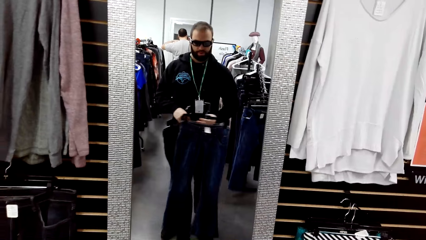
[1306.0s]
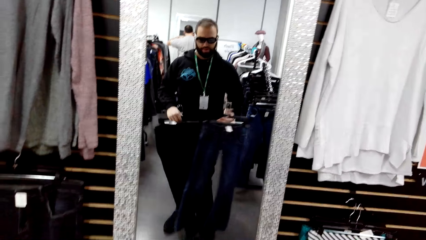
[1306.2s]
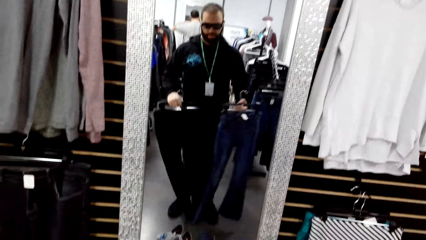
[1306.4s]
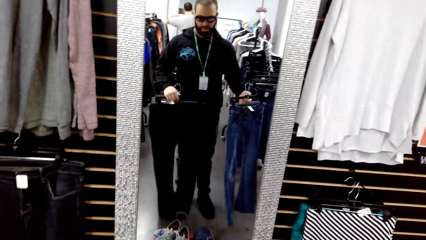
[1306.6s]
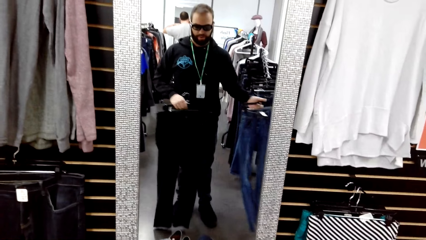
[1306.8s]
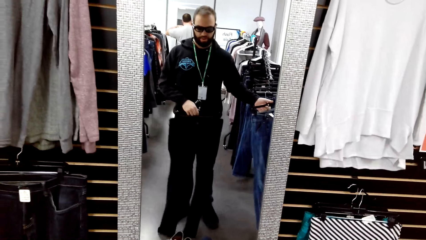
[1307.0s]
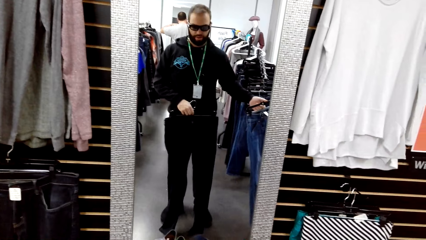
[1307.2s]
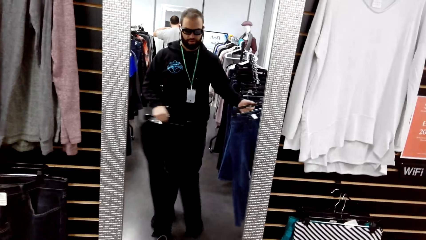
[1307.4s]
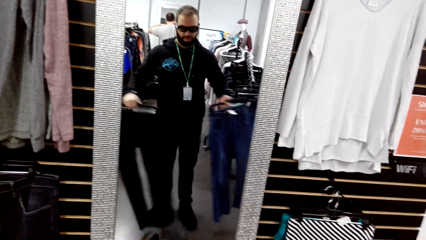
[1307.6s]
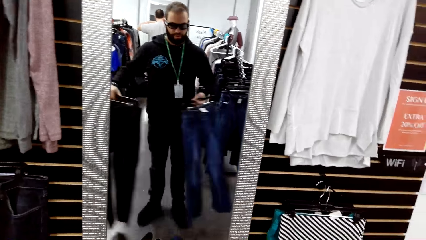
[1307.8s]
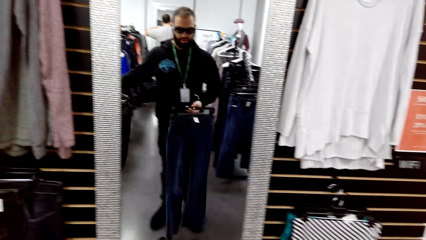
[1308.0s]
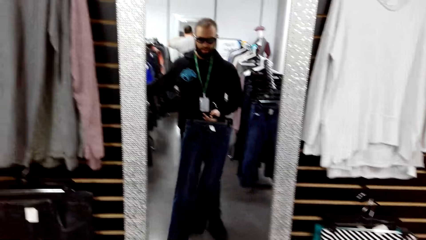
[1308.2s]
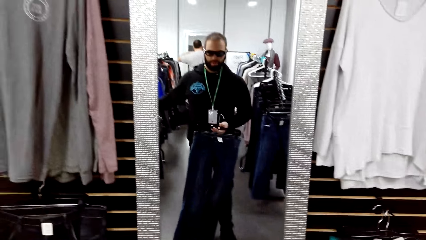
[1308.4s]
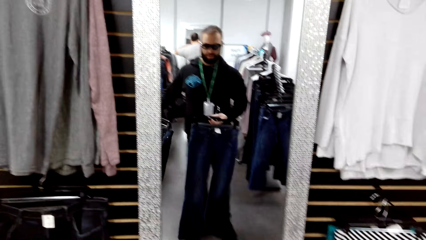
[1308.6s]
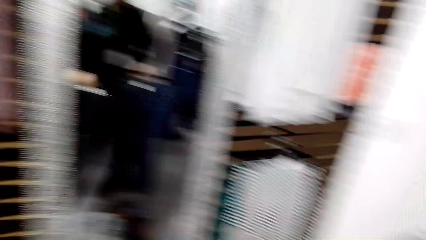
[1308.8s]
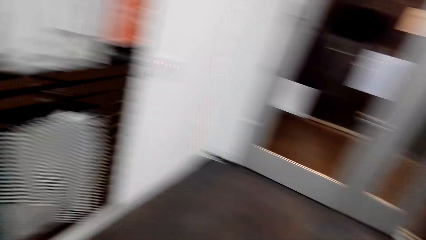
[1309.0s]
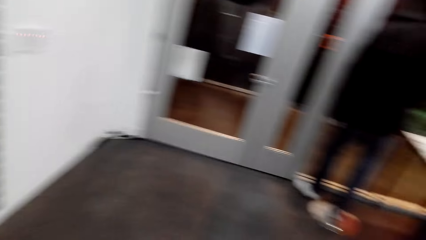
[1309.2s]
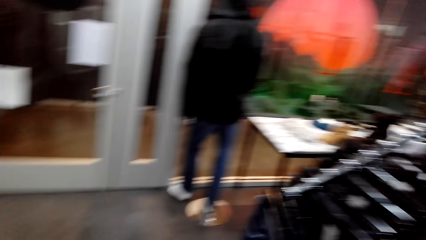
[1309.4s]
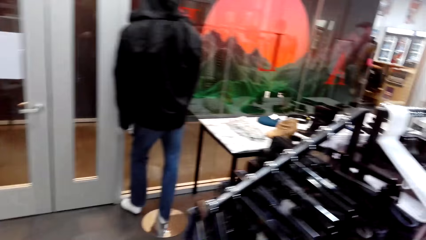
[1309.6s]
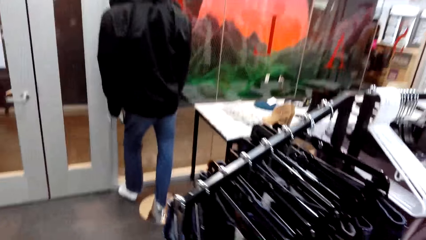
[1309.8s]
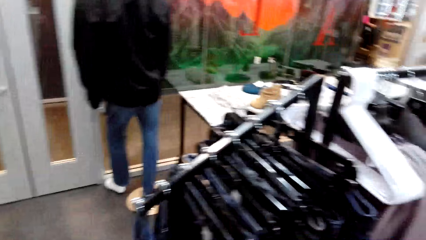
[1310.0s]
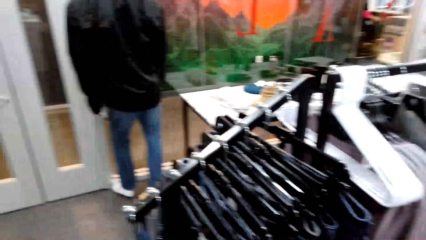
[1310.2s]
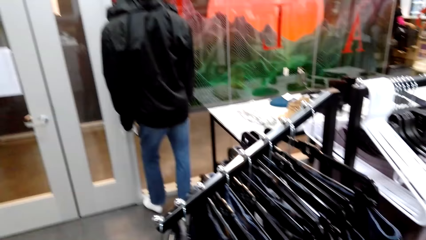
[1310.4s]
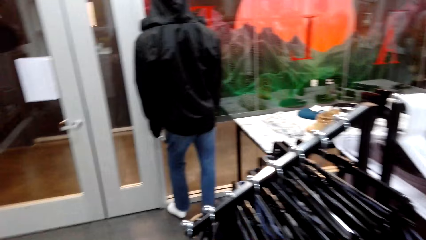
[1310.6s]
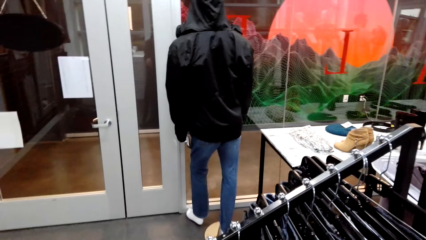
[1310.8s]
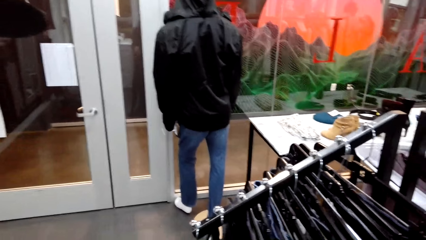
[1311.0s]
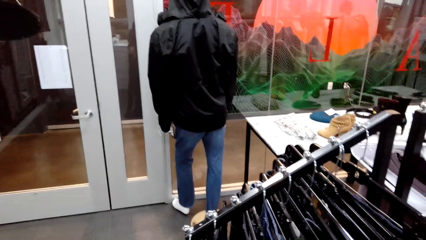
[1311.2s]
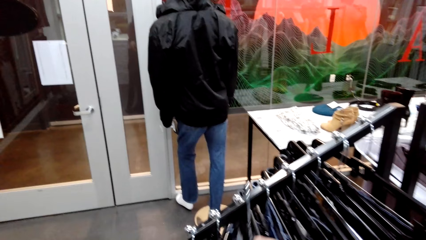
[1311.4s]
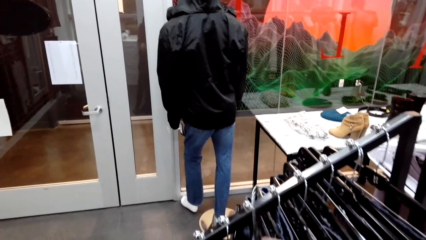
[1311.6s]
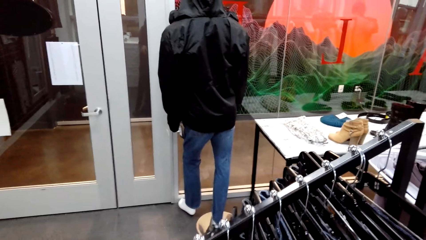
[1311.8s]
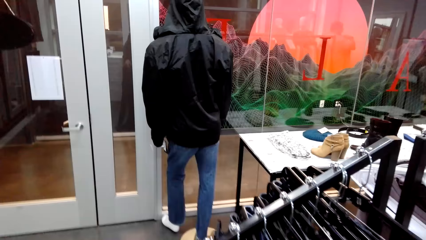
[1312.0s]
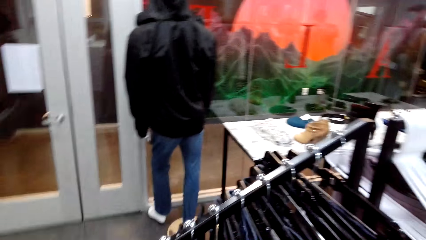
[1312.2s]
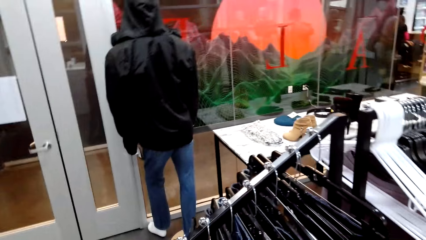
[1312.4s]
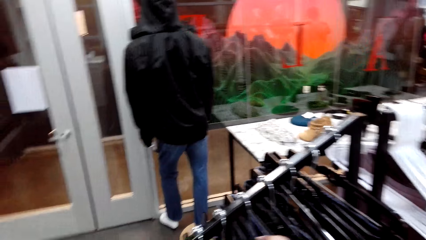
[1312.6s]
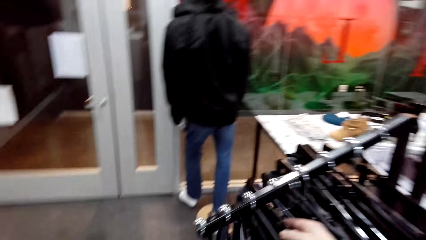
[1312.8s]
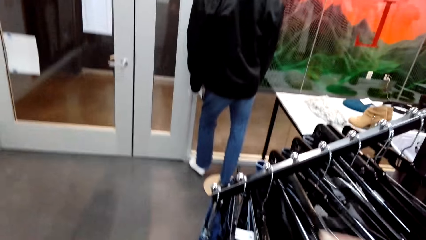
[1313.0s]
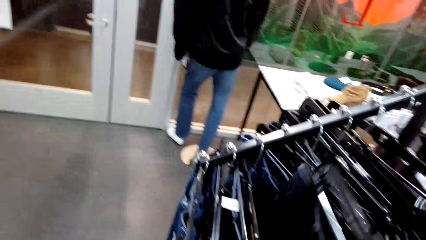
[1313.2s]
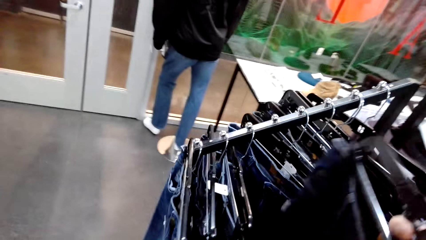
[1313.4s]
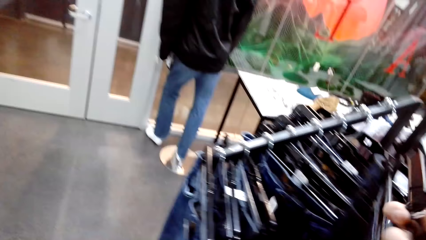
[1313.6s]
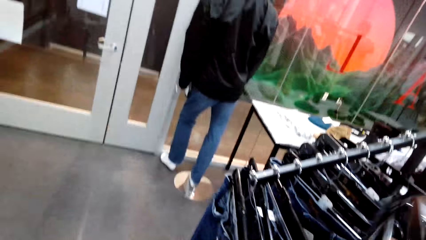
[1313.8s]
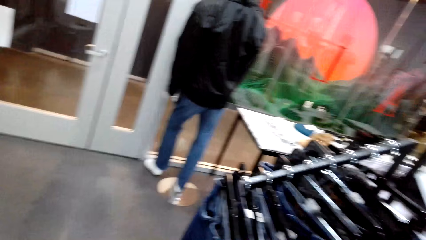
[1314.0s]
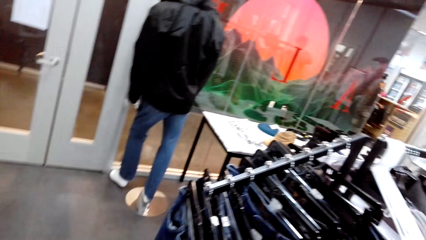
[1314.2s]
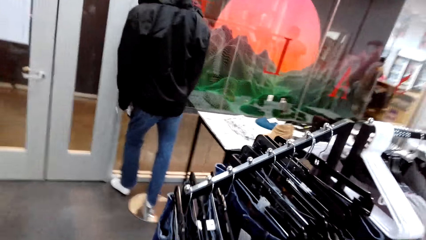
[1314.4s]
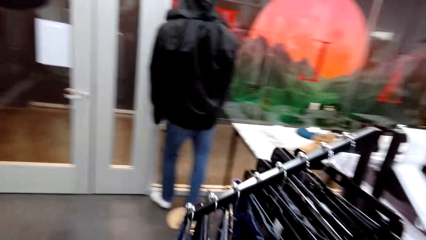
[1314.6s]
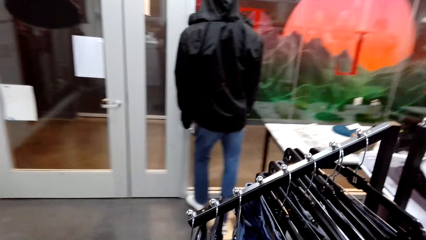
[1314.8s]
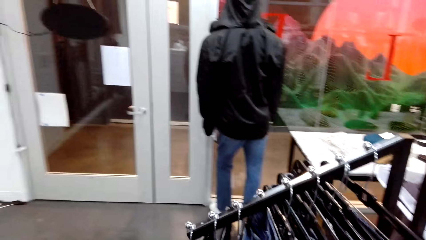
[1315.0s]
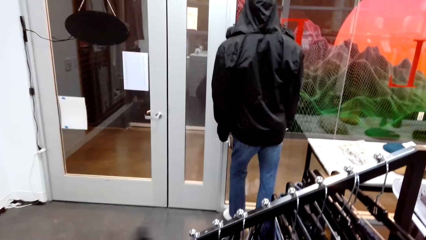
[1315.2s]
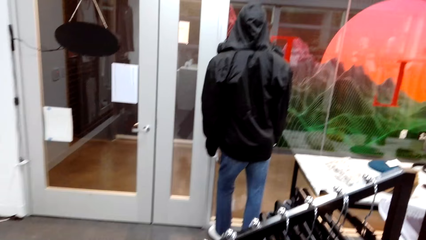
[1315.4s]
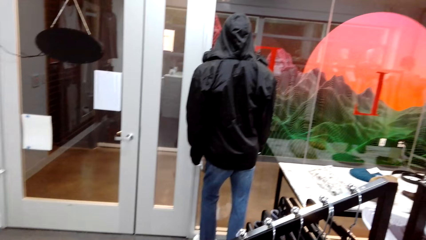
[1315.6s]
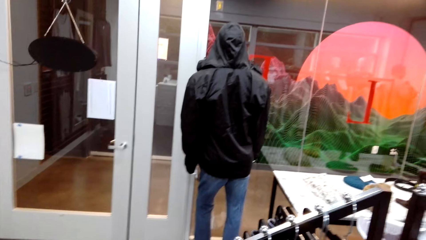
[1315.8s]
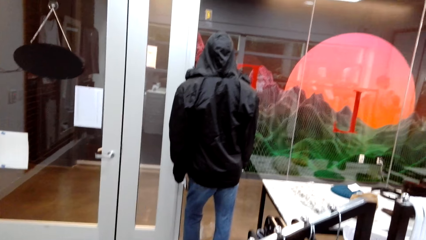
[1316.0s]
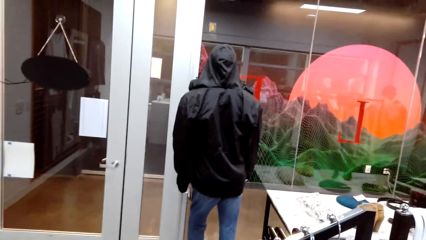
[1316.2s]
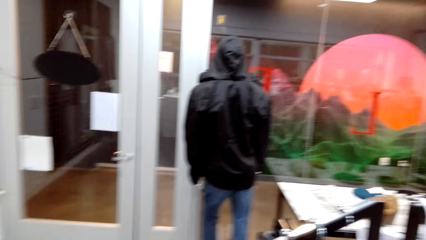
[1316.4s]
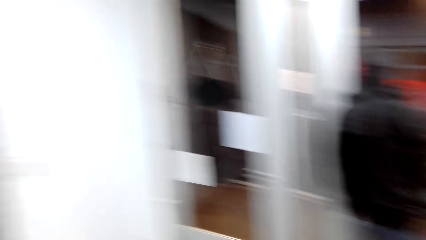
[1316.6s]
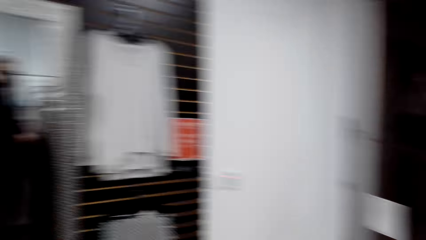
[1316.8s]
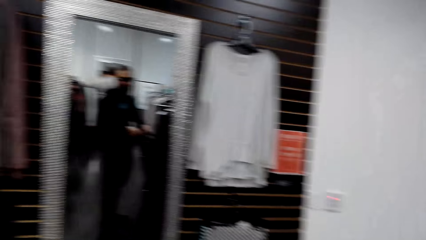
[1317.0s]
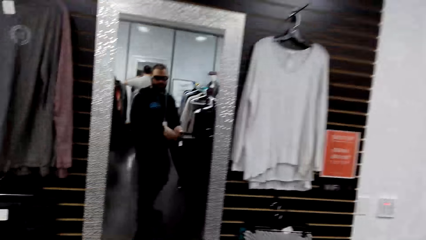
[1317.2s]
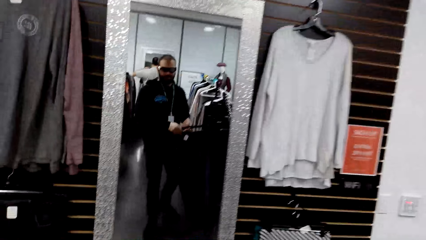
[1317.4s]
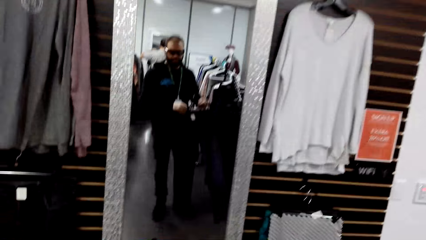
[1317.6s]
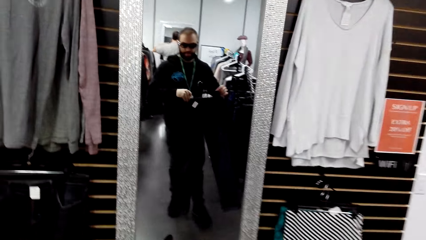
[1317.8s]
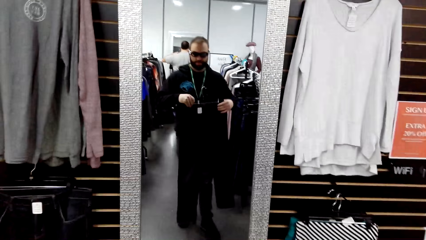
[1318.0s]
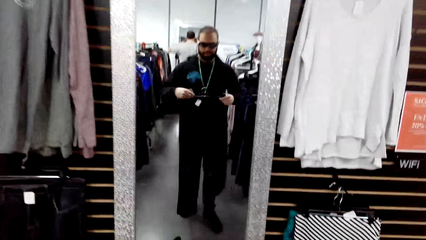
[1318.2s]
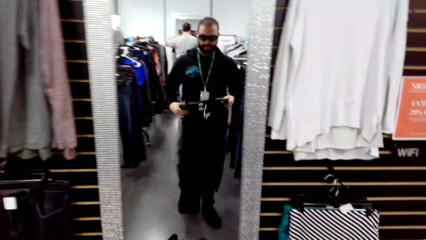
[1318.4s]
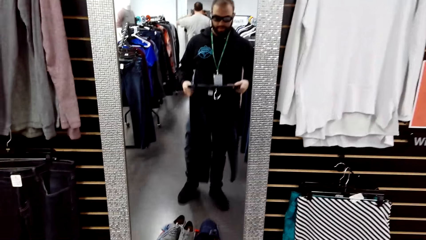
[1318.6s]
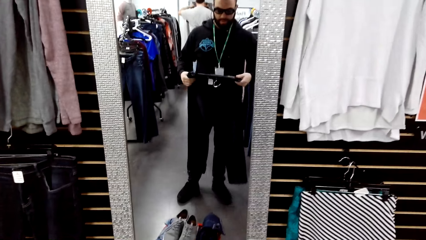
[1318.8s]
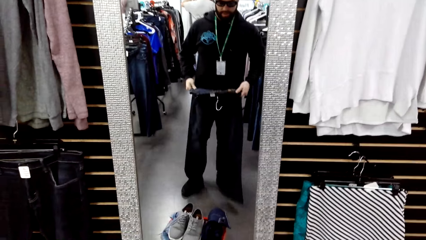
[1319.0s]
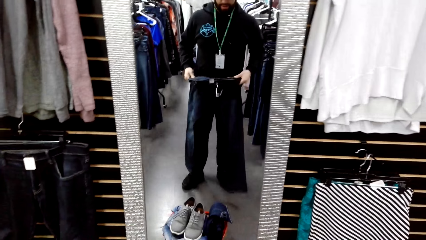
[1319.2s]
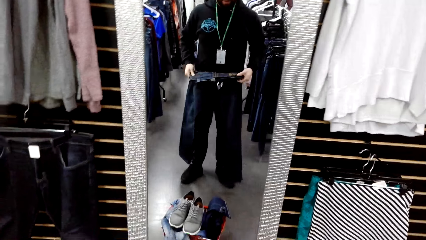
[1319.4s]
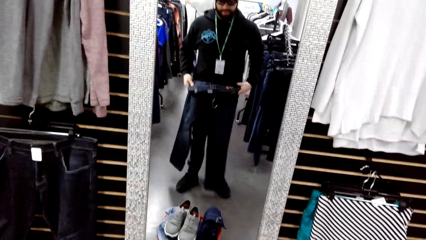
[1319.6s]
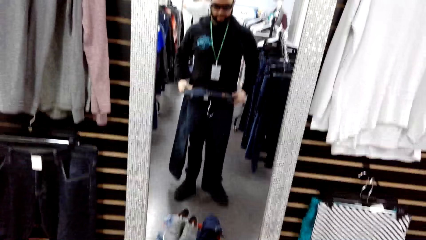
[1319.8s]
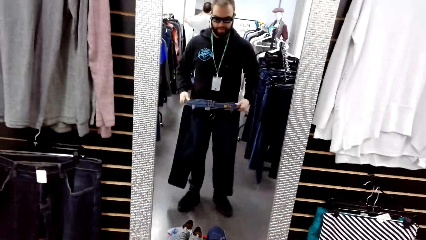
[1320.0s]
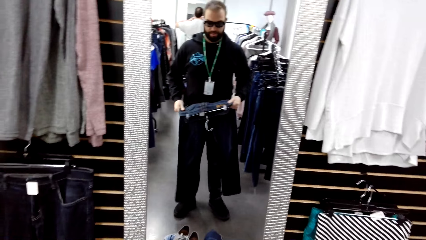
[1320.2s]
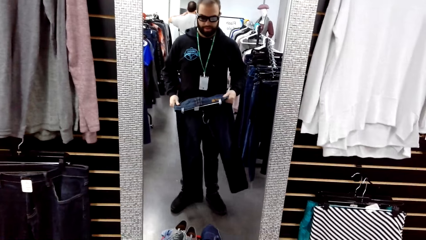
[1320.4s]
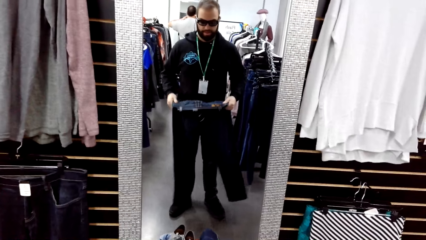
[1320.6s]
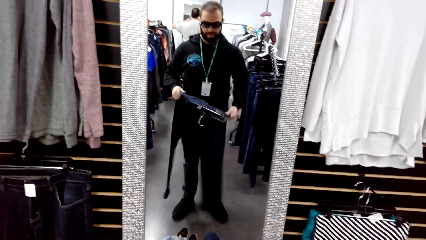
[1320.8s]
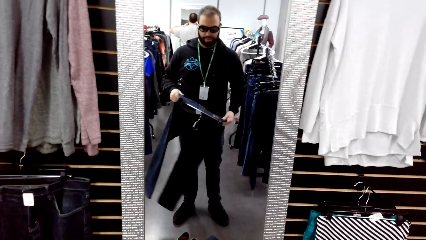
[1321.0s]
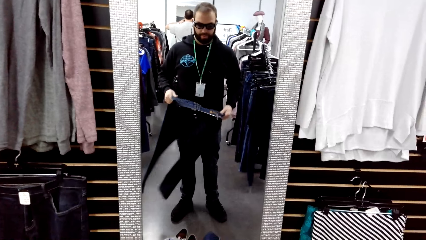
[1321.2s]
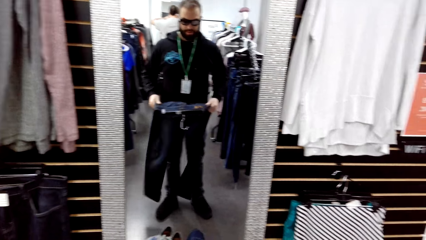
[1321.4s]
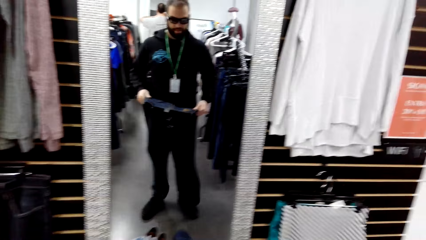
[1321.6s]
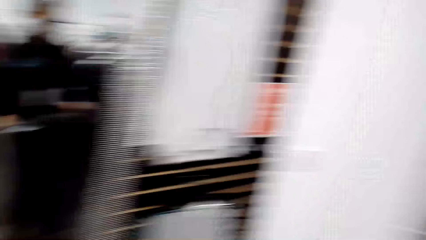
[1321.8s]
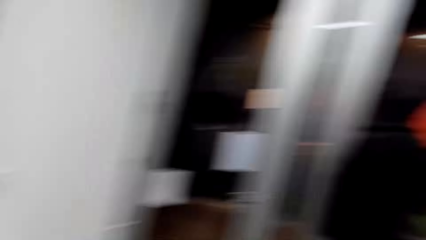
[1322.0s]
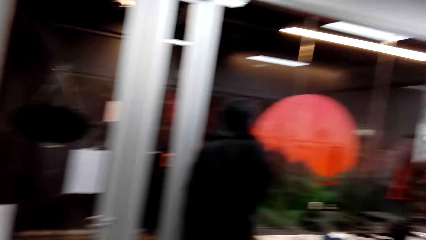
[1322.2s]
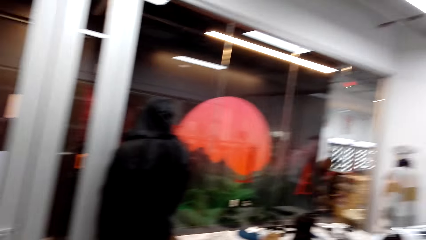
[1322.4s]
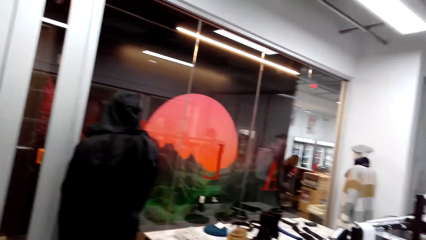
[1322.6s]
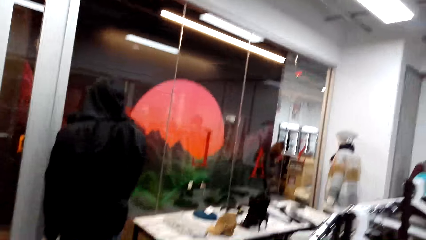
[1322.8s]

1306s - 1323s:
The camera wearer hangs jeans back on a rack. They take another pair of jeans. They look around. They pick up a trouser. They carry the jeans closer to a mirror. They look around. They hold the jeans on the mirror.
